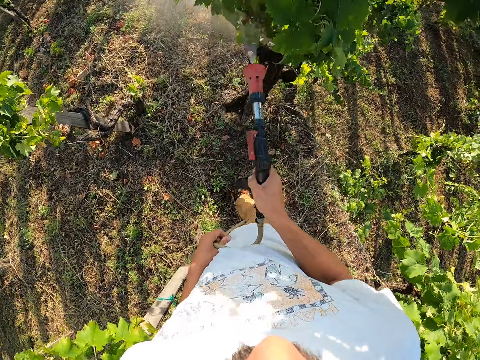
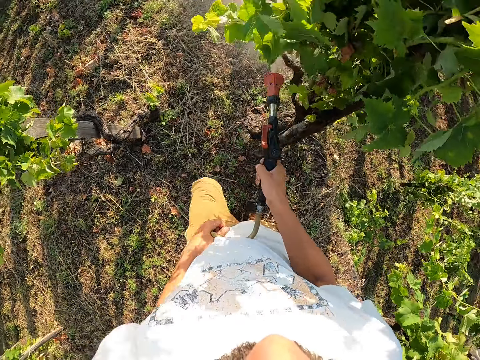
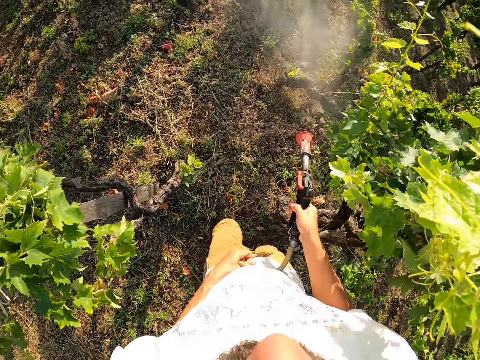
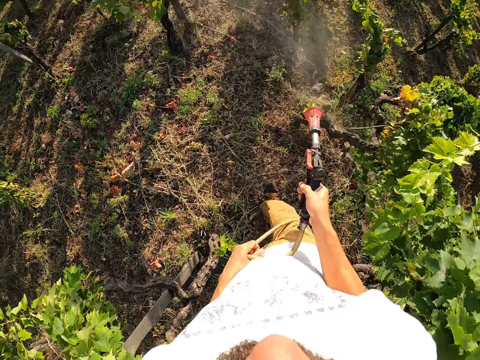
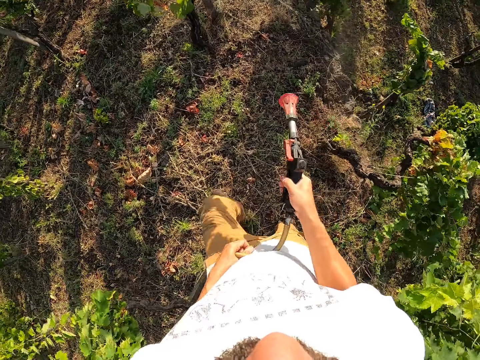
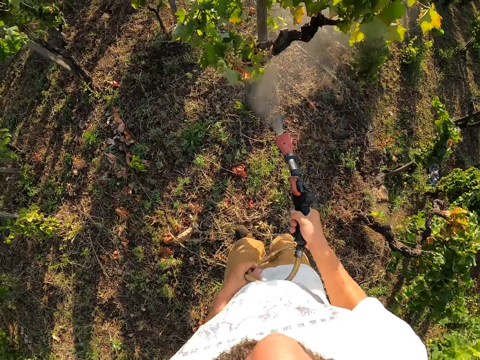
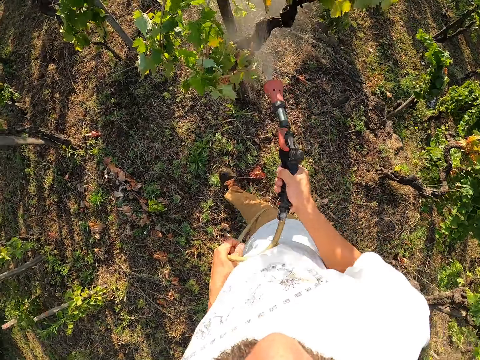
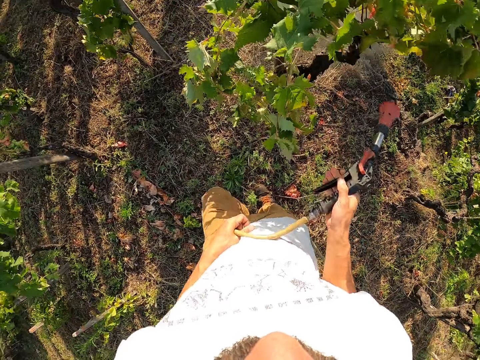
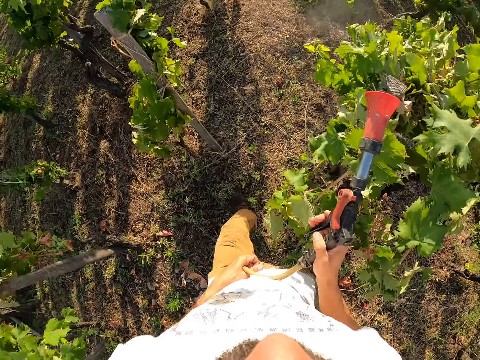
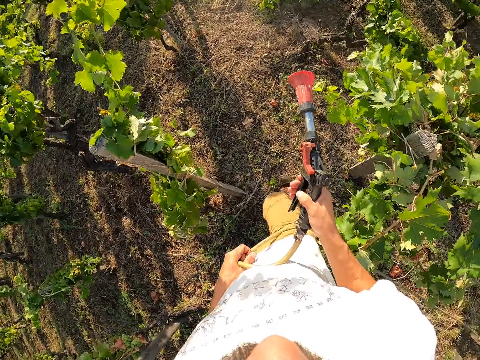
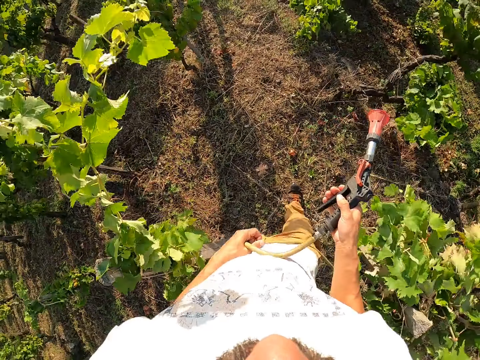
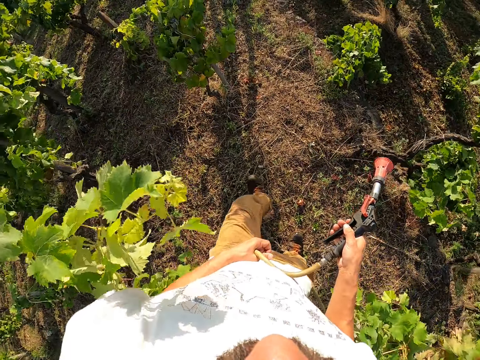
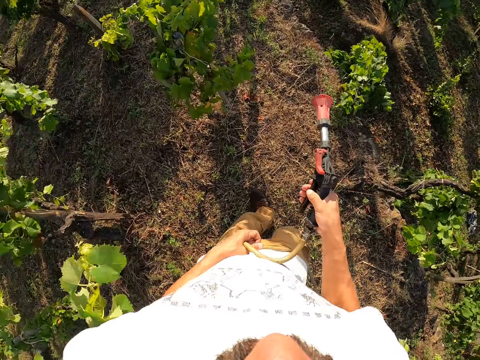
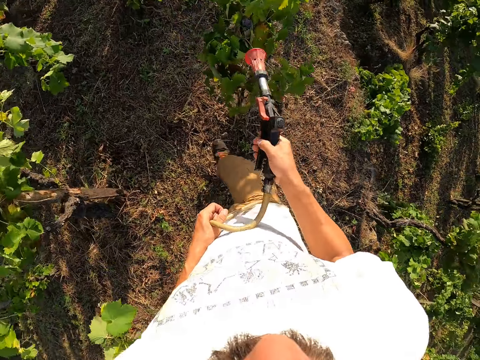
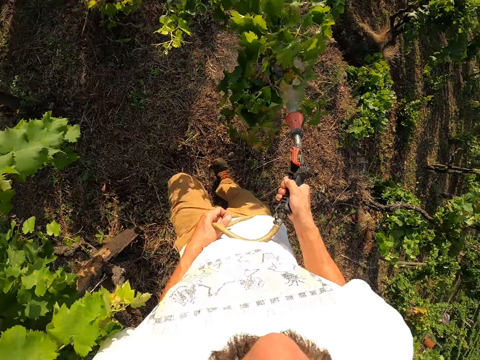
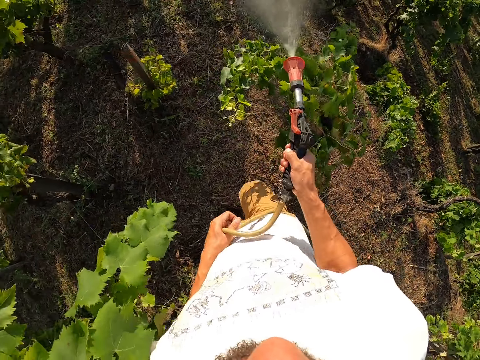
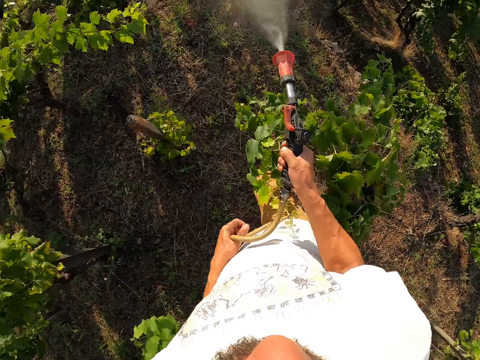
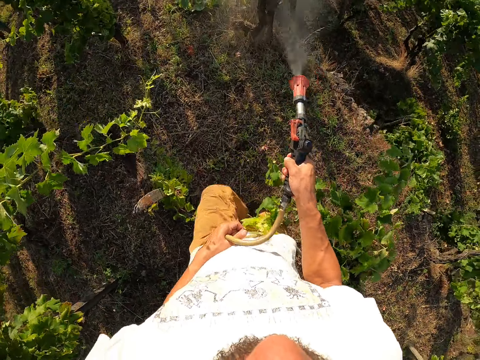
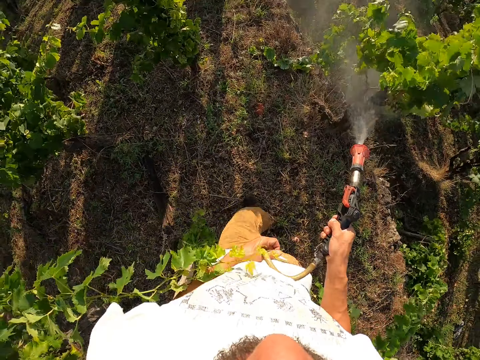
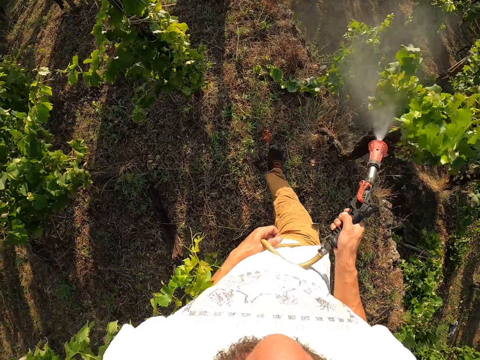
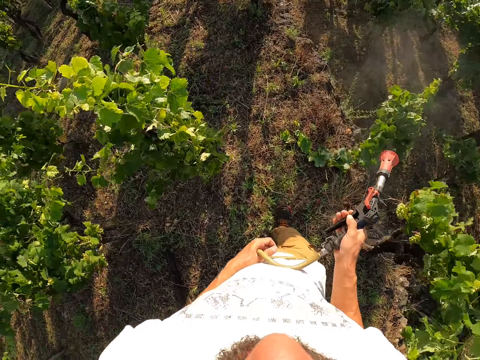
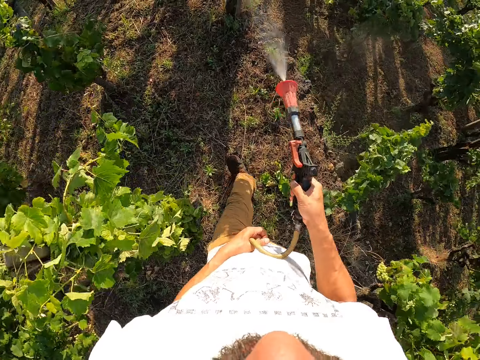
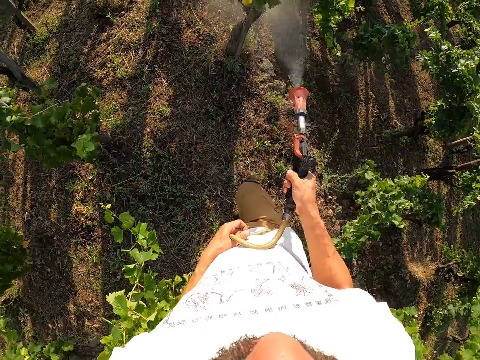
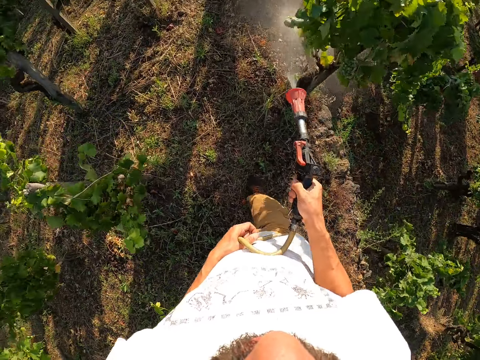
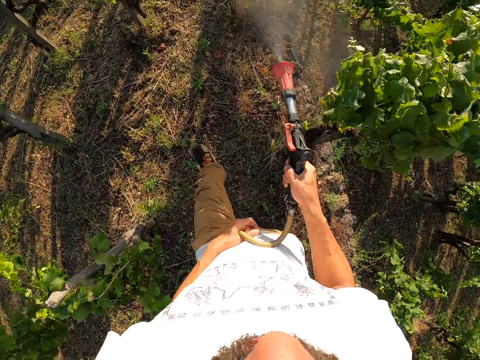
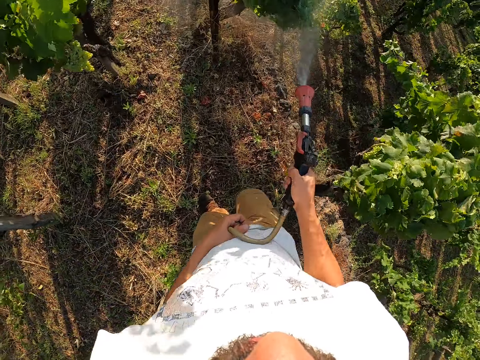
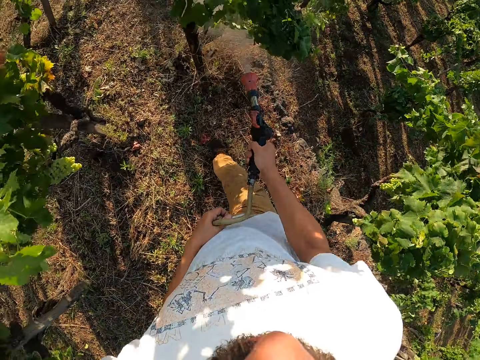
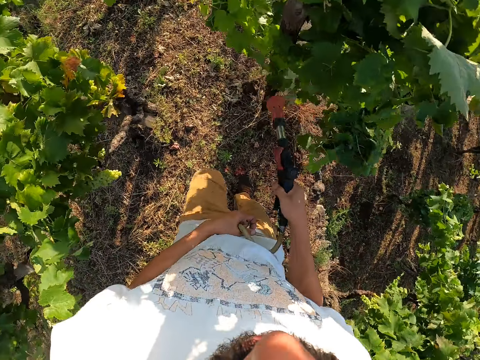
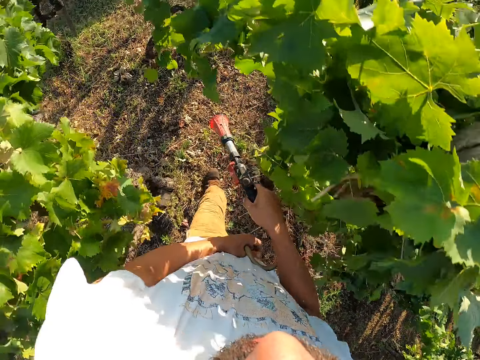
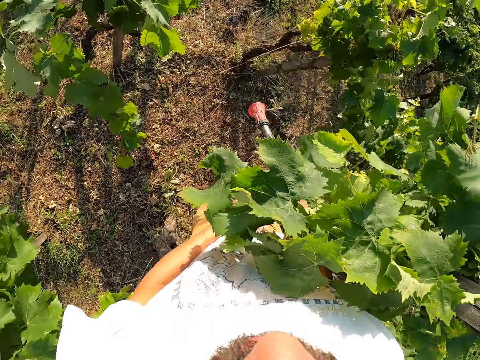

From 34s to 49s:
The camera wearer switches off the water spray gun. They walk. They switch on the water spray gun and water the trees with the water spray gun. They switch off the water spray gun. They walk. They switch on the water spray gun and water the trees with the water spray gun. They switch off the water spray gun. They walk. They switch on the water spray gun and water the trees with the water spray gun. They switch off the water spray gun. They walk.

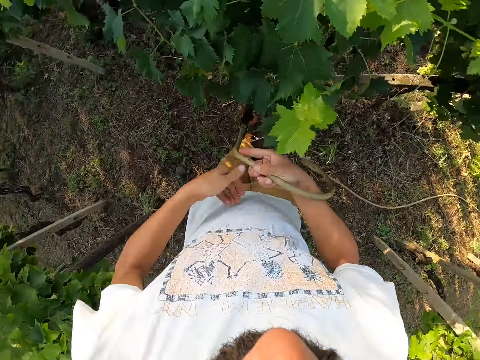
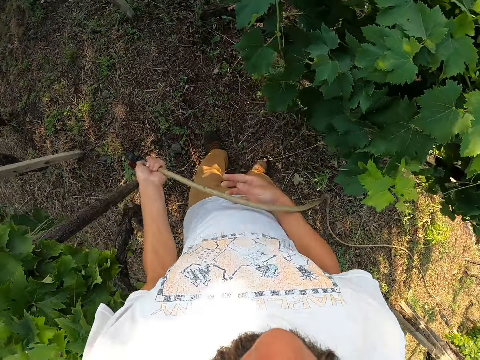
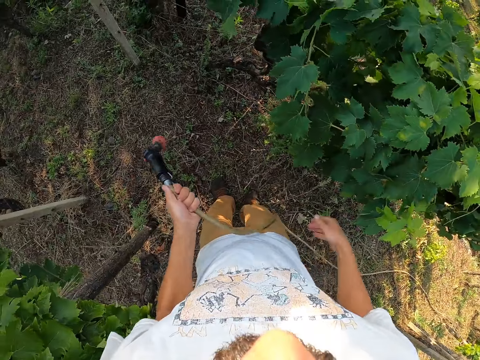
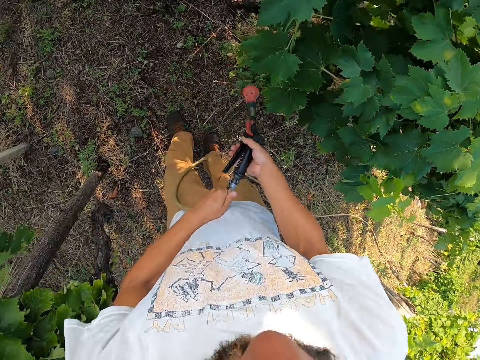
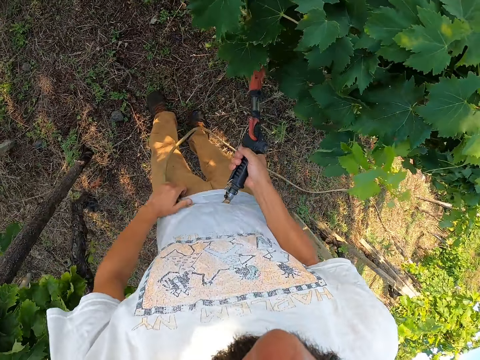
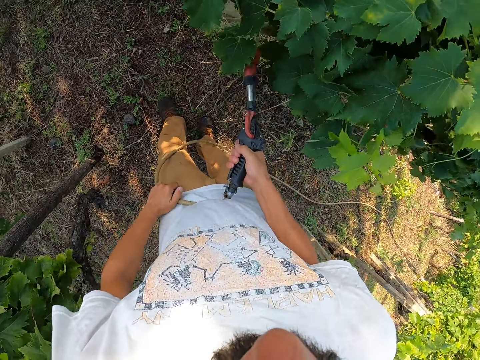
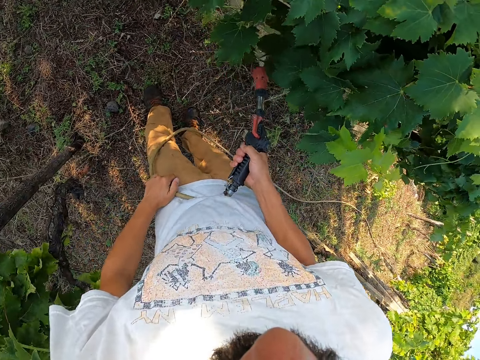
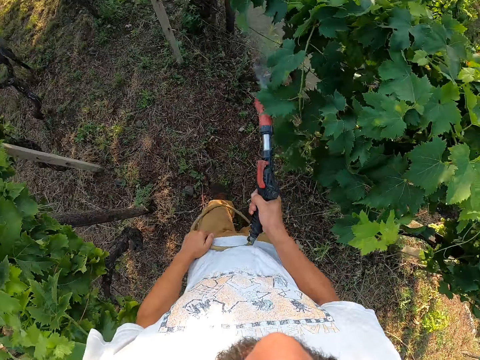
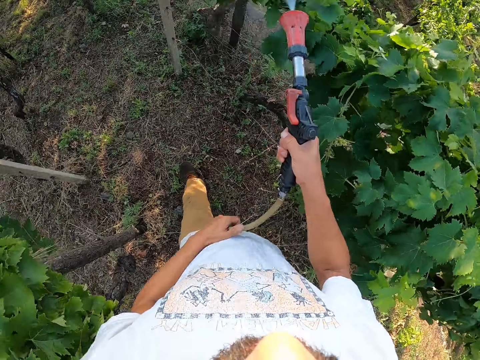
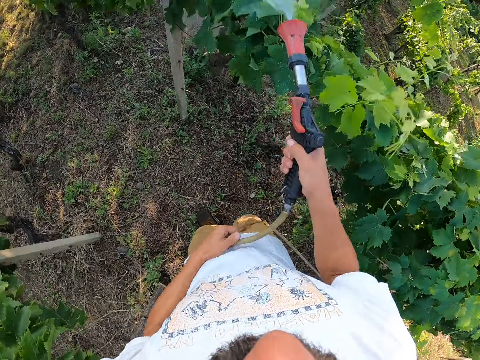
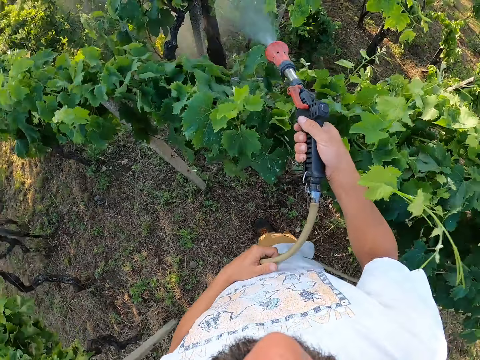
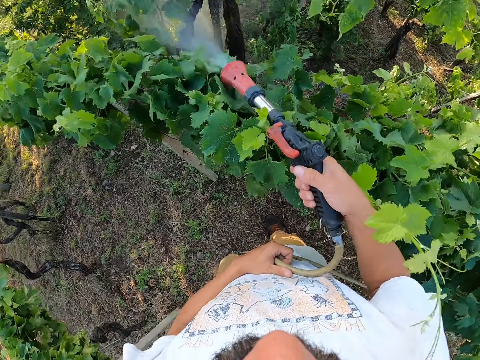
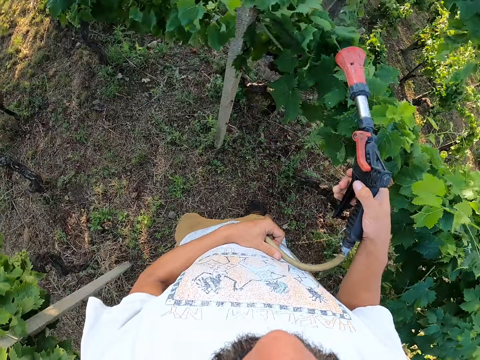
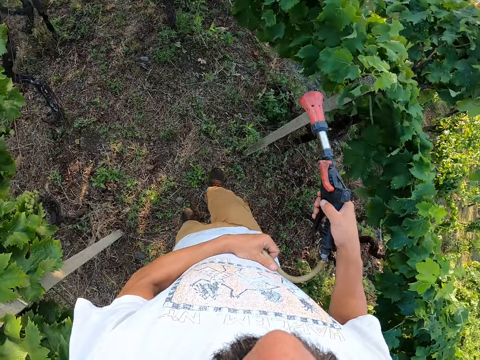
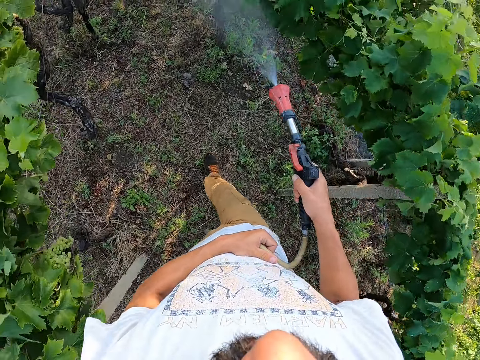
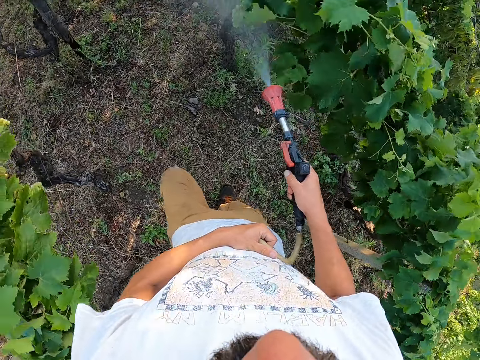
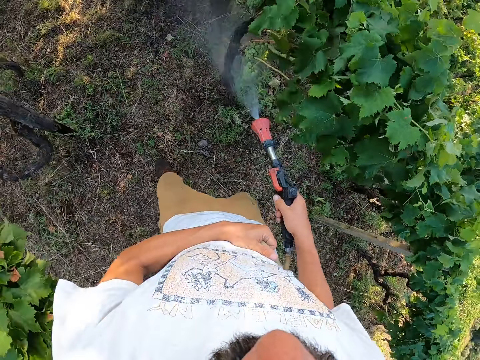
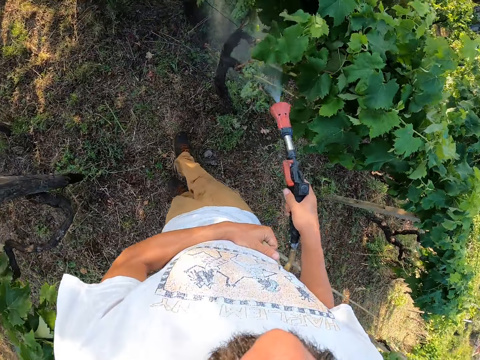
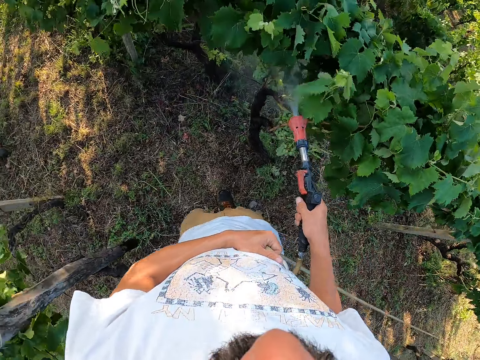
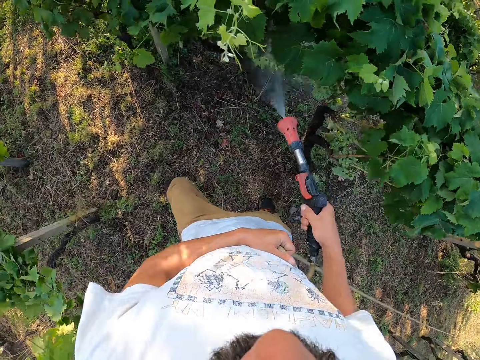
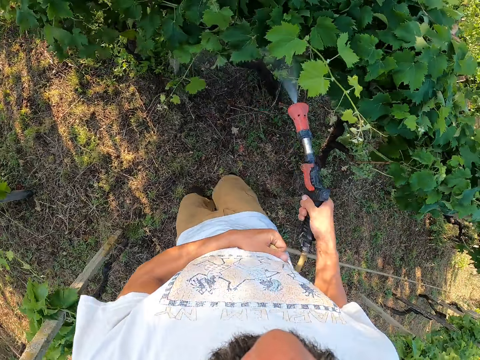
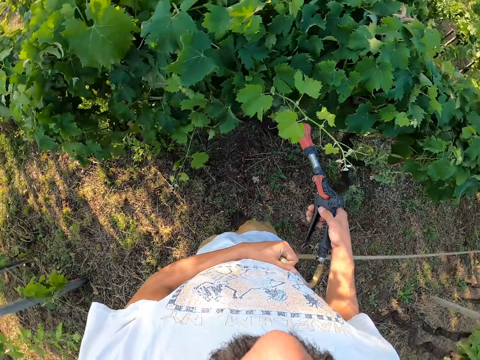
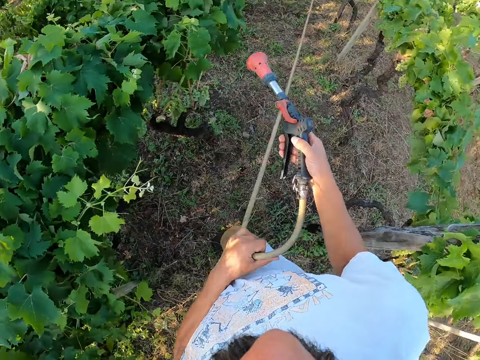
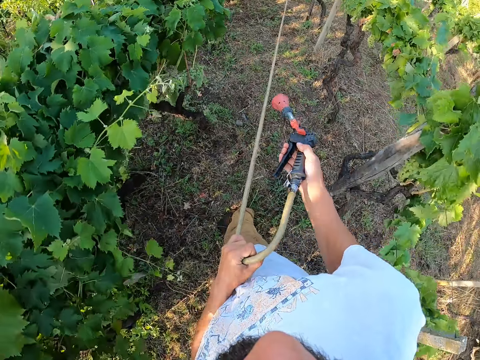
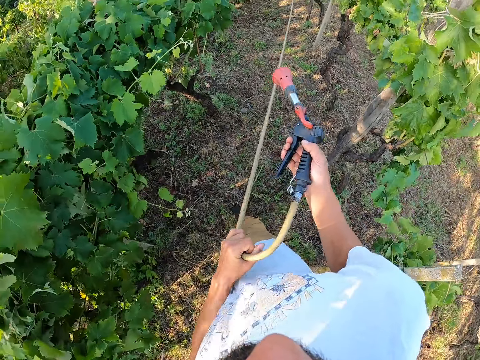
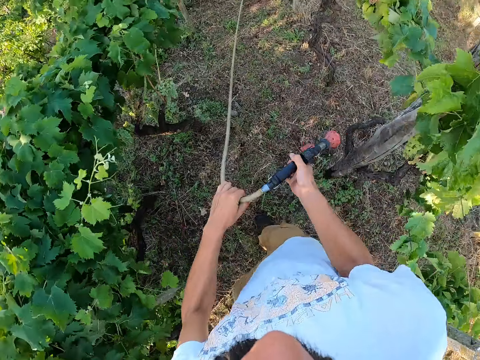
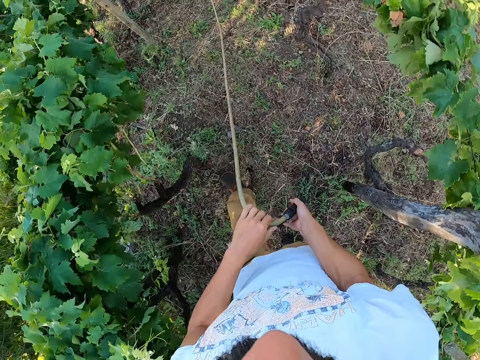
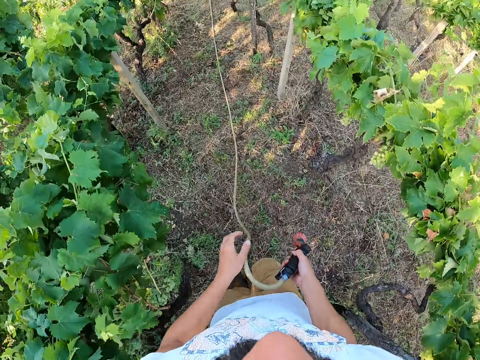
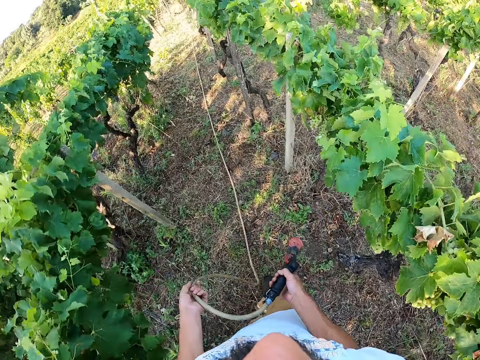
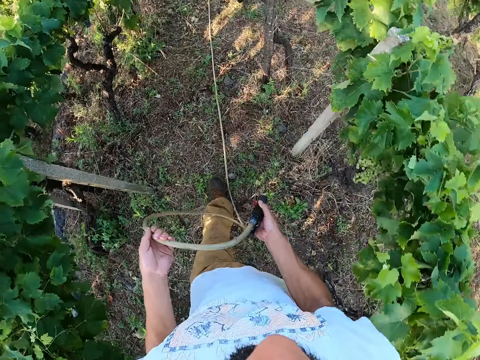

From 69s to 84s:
The camera wearer switches on the water spray gun and waters the trees with the water spray gun. He switches off the water spray gun. He switches on the water spray gun and waters the trees with the water spray gun. He switches off the water spray gun. He drags the hose with his left hand. He walks along the garden with the hose in both hands.
